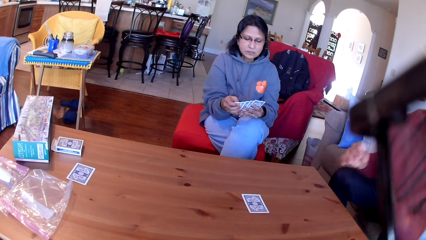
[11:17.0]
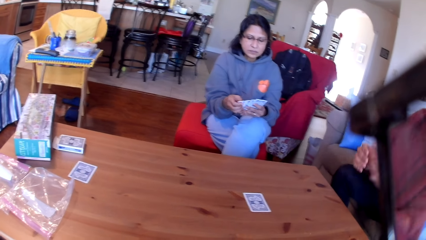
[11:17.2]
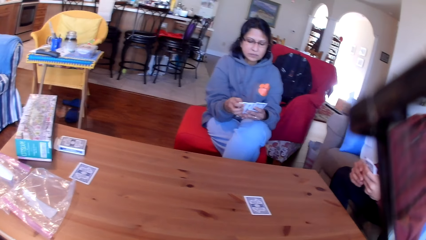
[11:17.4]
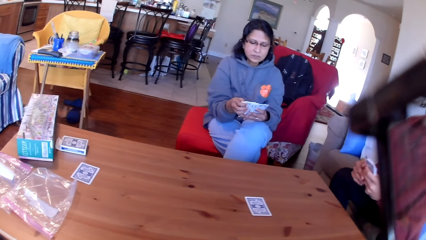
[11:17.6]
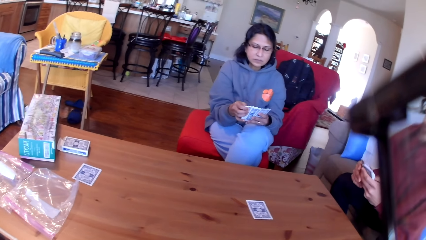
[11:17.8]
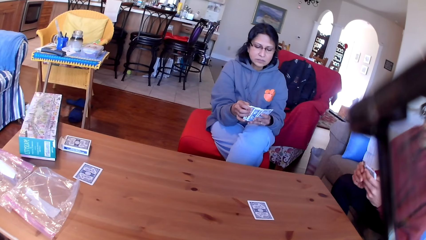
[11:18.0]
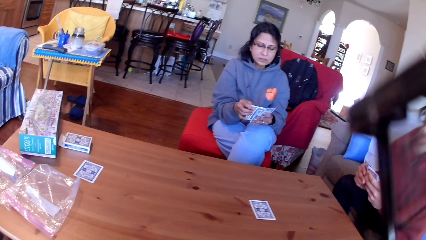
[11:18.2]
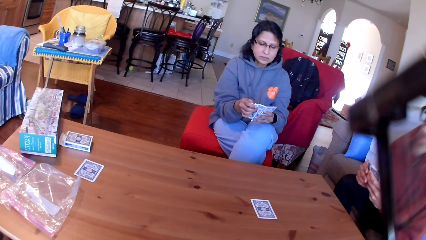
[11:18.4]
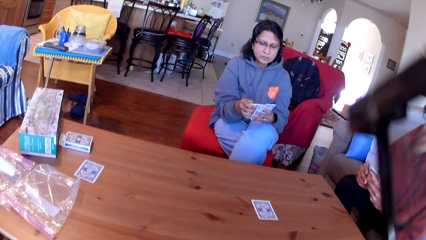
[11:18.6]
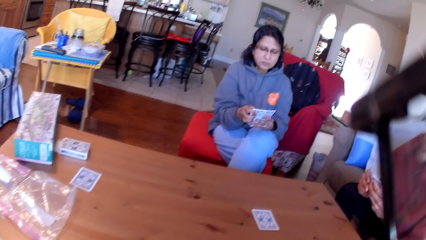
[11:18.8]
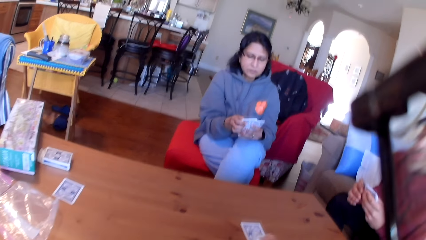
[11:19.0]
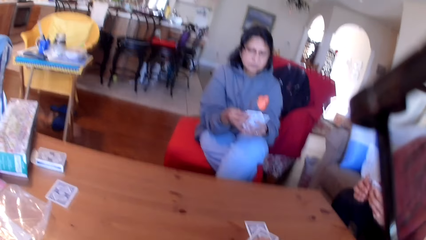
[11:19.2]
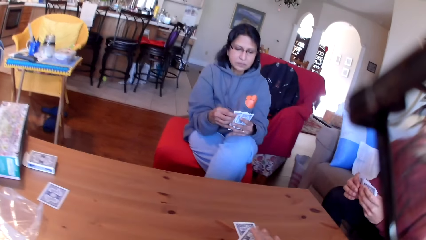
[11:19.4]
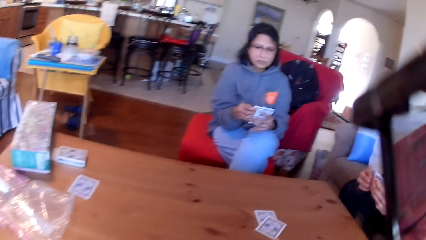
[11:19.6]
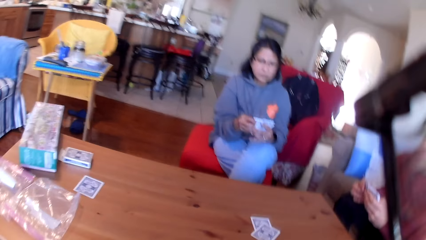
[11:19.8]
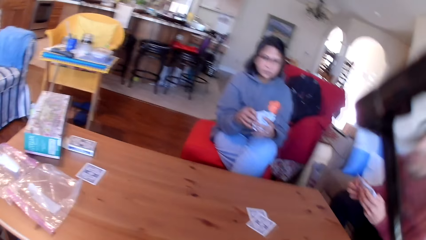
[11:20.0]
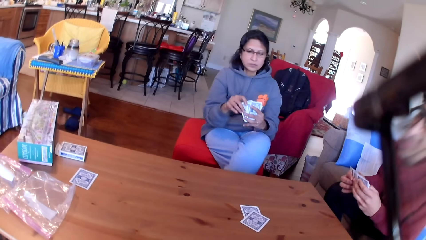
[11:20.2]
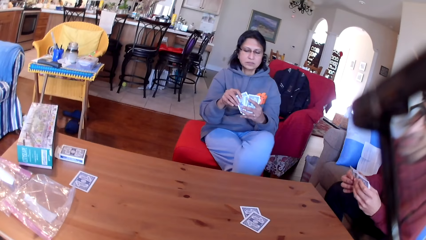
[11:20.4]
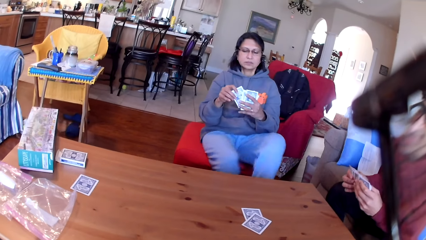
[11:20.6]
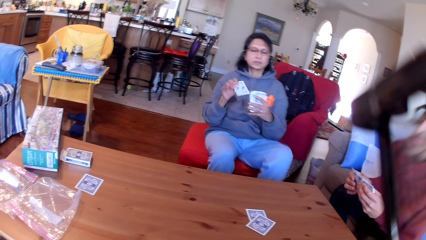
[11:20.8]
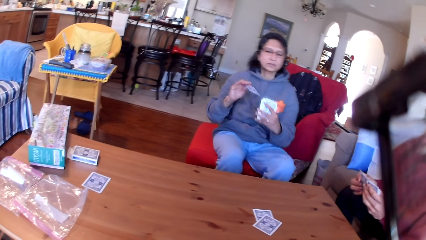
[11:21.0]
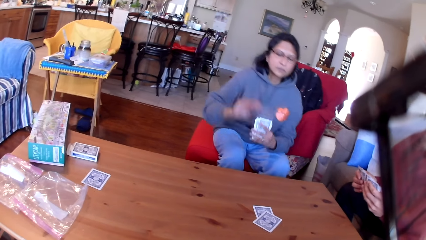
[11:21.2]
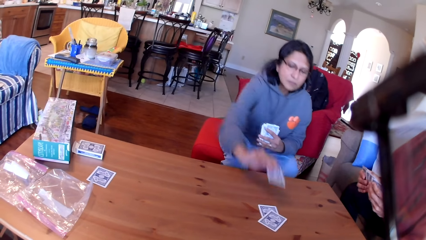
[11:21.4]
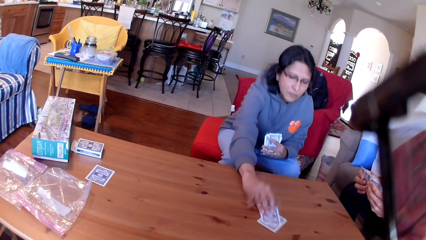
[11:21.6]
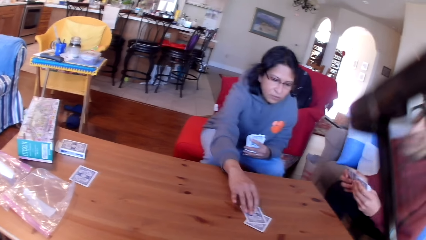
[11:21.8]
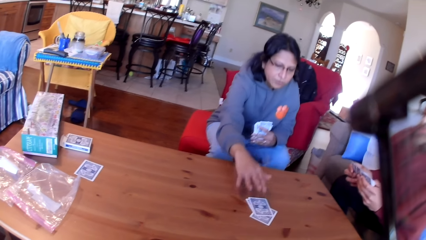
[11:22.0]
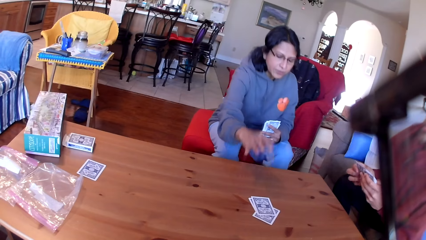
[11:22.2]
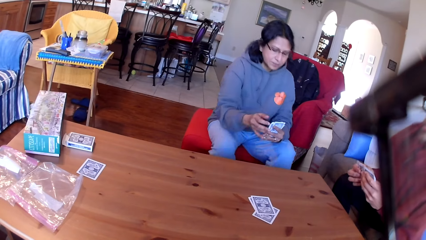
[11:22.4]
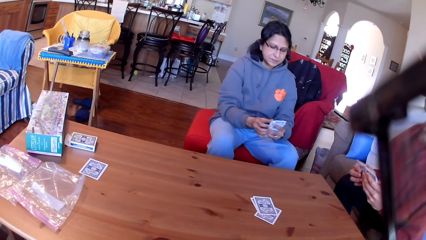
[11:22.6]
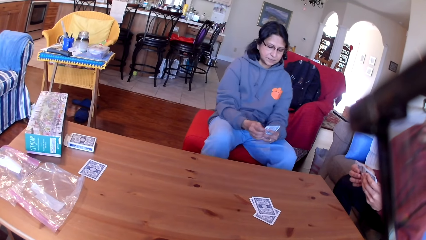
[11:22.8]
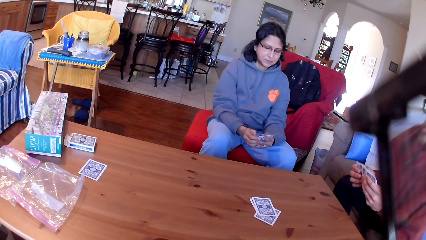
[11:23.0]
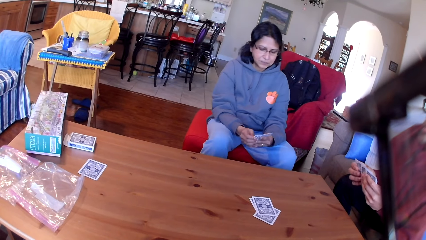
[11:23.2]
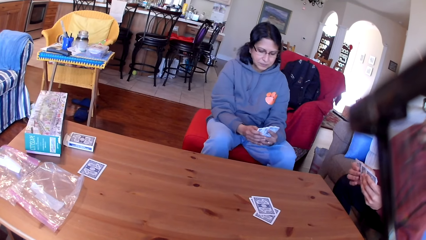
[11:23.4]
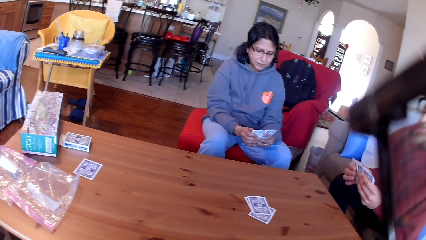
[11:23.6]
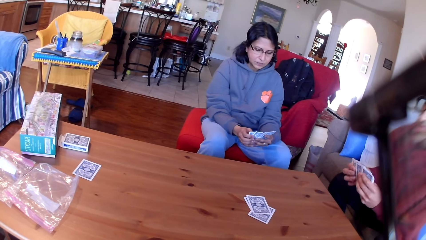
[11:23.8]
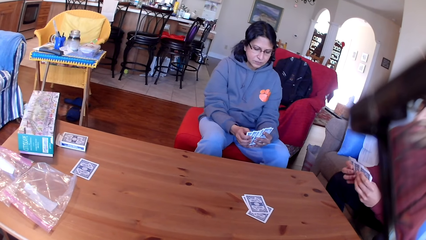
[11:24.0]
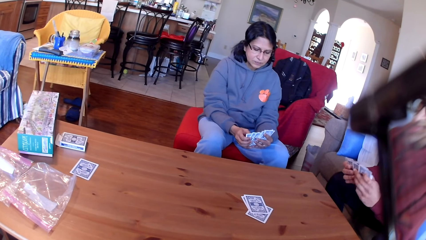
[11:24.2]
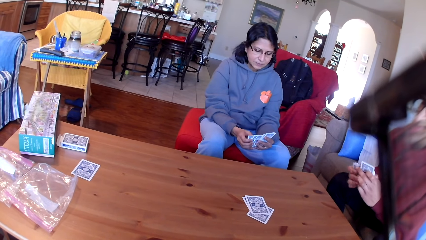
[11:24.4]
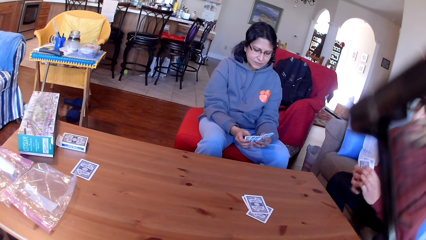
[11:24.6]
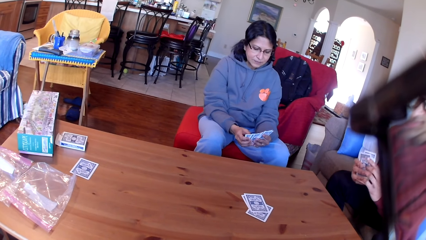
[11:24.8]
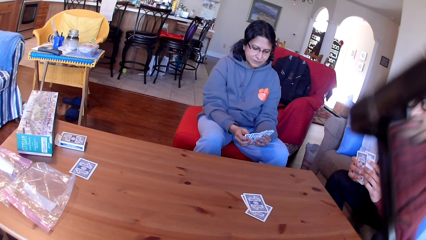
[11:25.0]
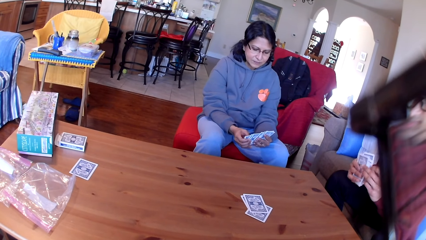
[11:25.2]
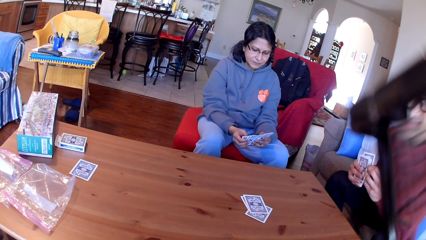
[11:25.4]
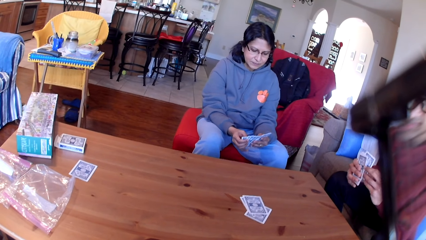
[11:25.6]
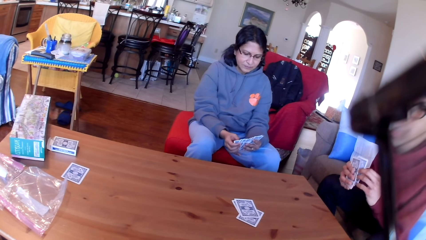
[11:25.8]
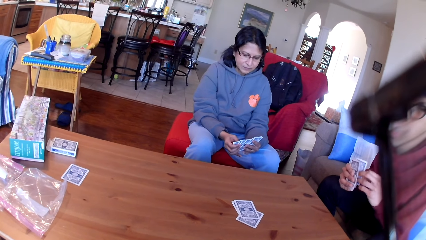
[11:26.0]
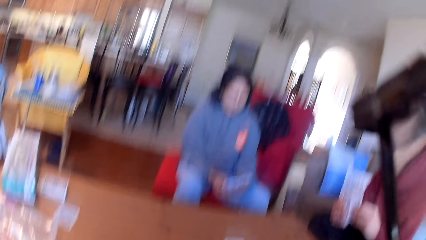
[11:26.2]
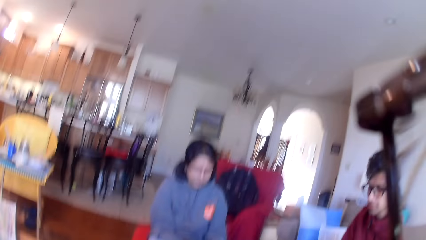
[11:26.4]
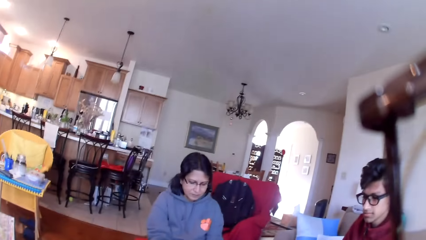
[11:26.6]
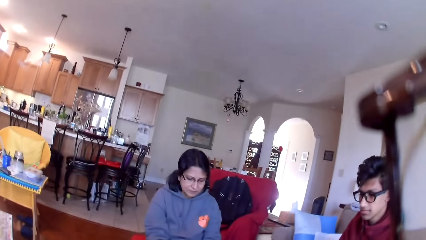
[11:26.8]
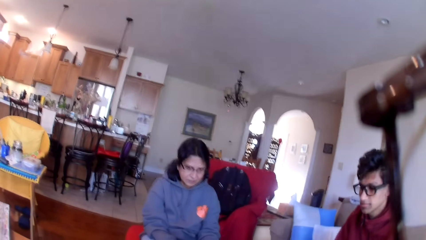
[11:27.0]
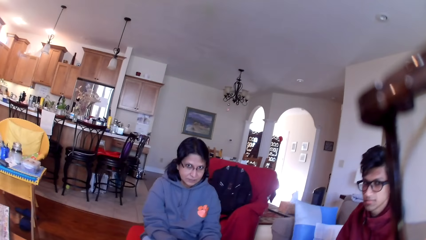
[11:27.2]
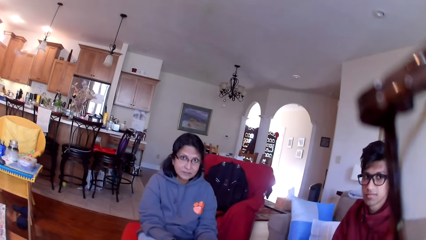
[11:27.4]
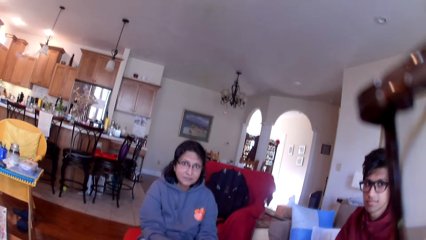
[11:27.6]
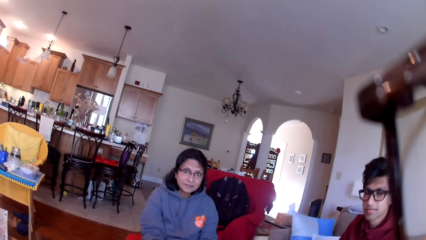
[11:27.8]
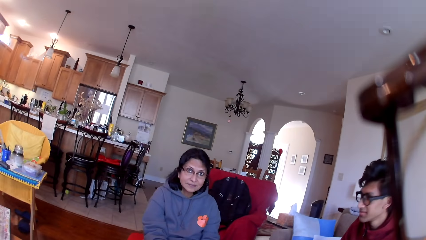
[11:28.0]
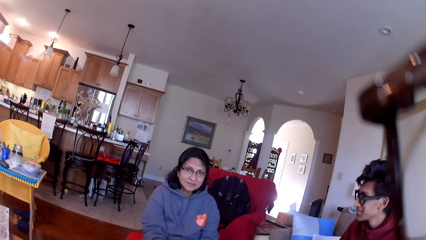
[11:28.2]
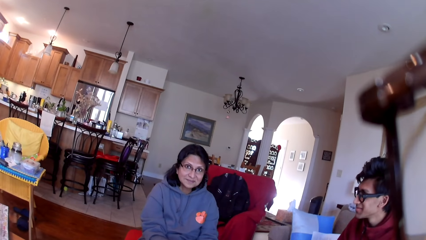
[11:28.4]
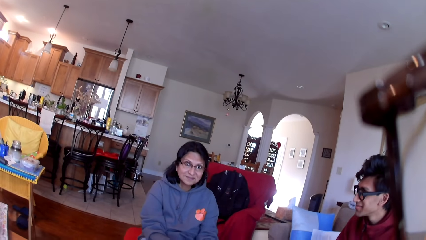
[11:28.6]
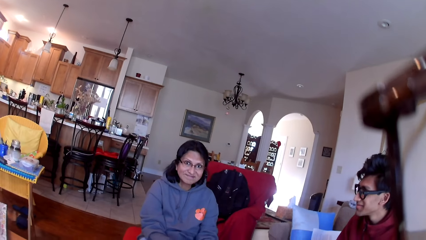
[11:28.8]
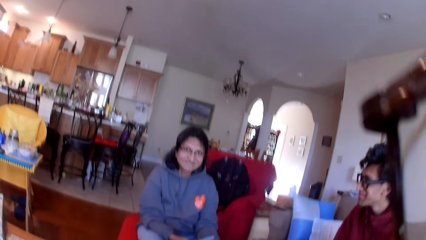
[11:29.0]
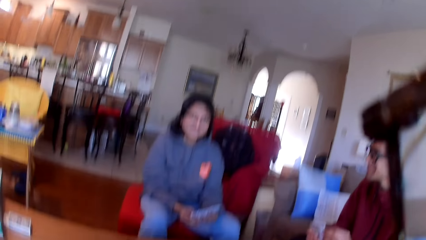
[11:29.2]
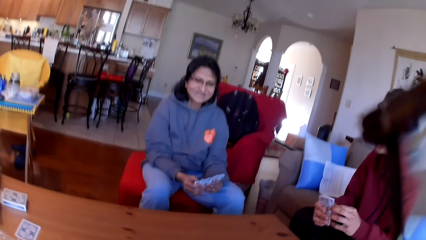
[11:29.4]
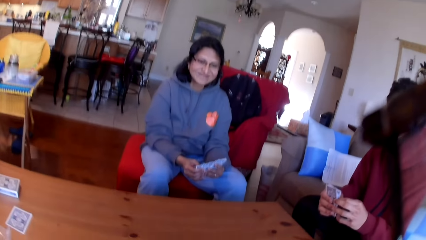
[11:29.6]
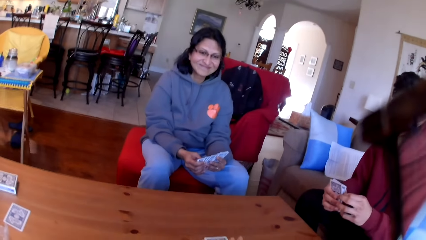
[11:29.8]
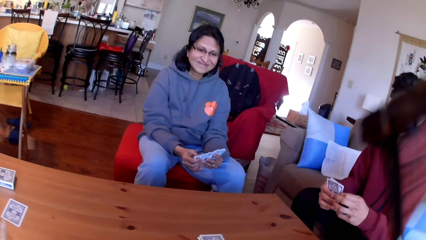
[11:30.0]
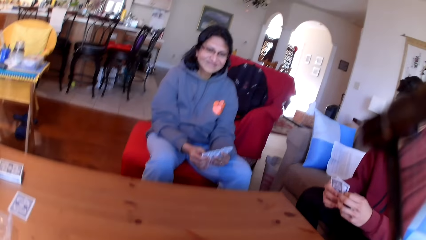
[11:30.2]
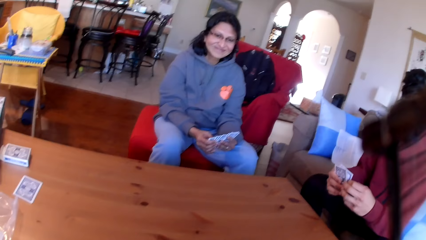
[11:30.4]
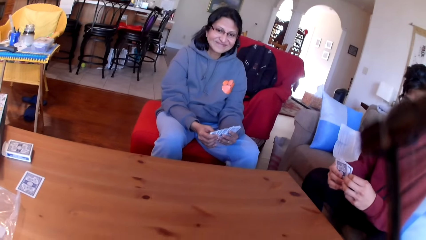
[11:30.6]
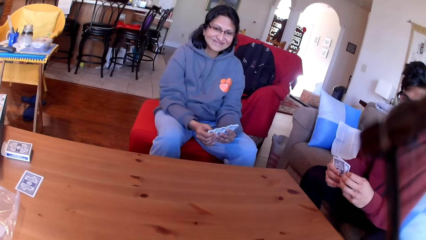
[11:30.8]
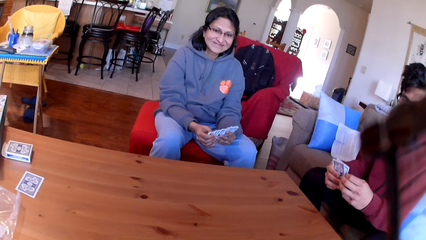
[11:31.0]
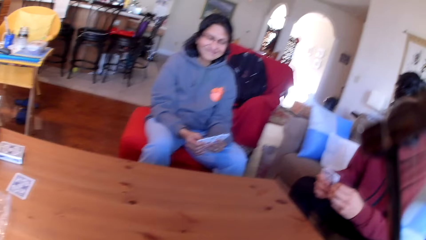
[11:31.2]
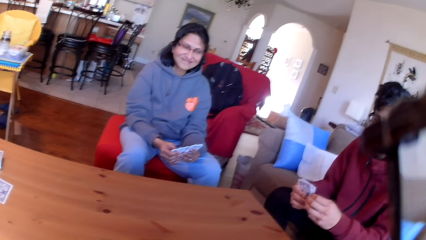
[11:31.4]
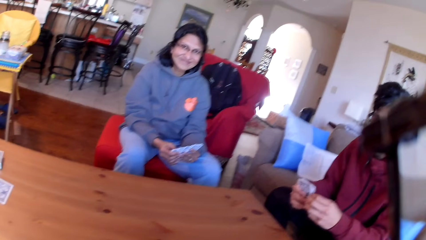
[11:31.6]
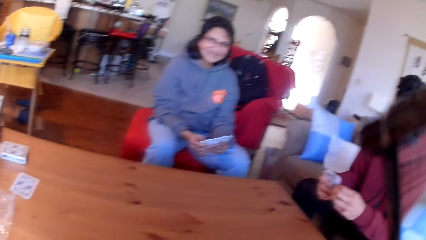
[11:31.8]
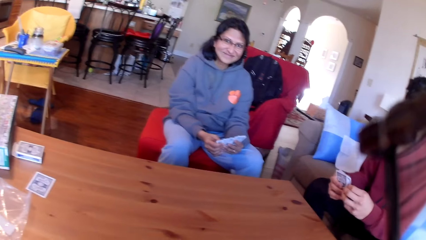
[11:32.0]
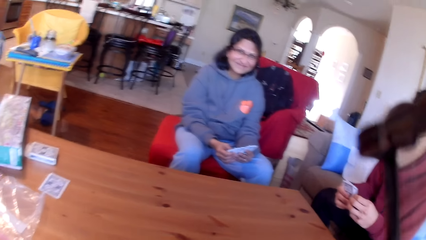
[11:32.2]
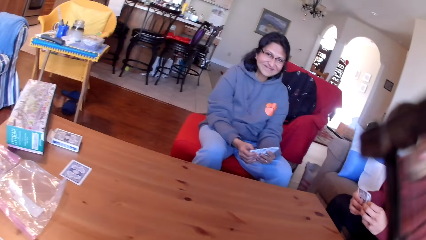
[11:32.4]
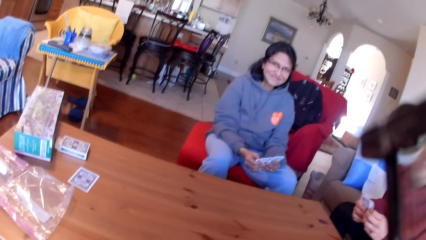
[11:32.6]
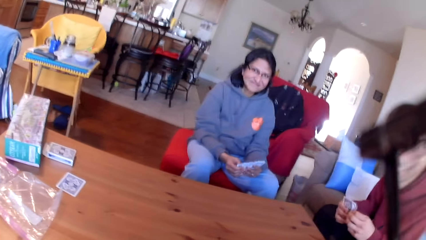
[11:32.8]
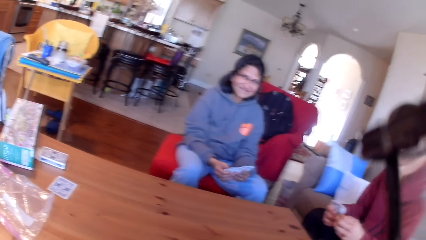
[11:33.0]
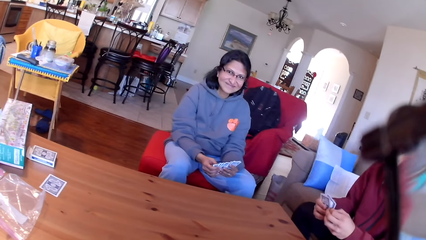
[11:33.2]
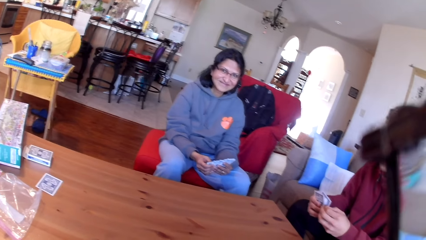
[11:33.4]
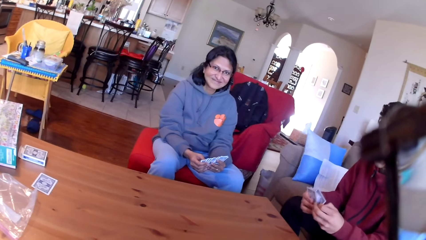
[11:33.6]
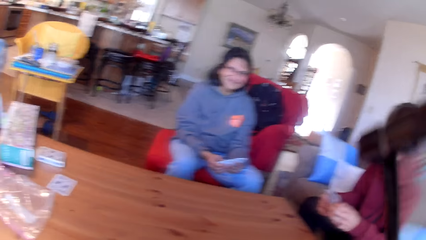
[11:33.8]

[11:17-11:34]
The camera wearer places a card on the table. A lady places a card on the table. The camera wearer places a card on the table.
